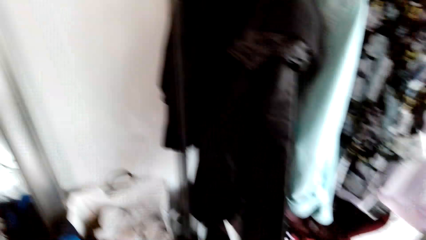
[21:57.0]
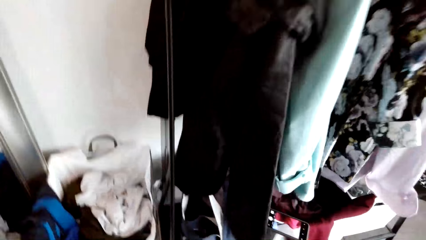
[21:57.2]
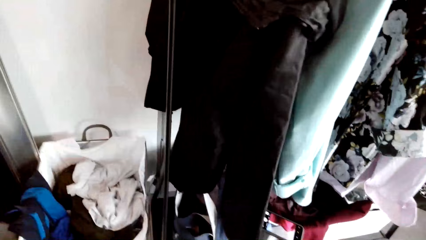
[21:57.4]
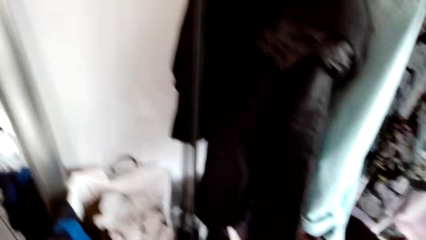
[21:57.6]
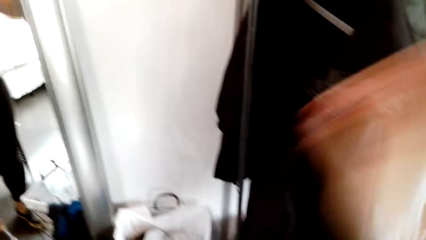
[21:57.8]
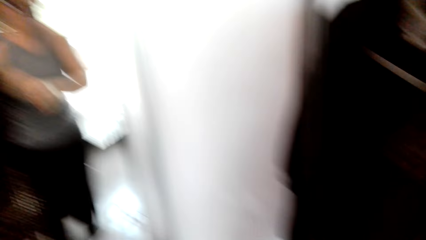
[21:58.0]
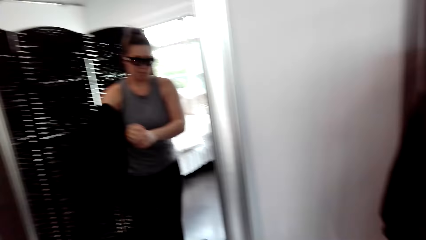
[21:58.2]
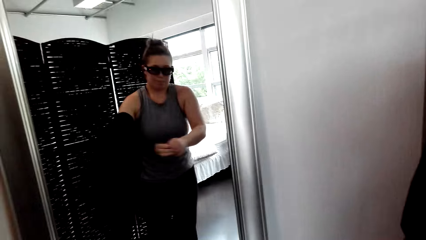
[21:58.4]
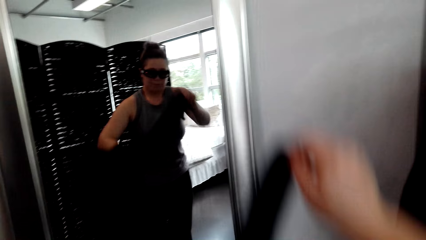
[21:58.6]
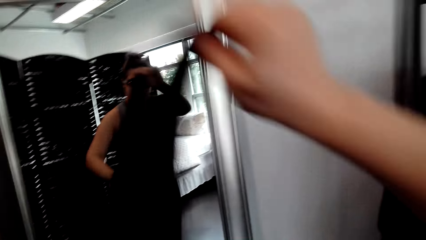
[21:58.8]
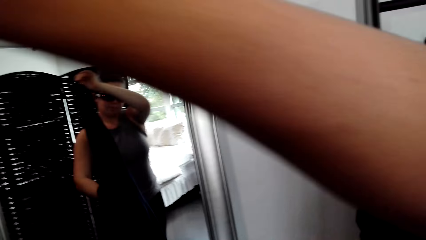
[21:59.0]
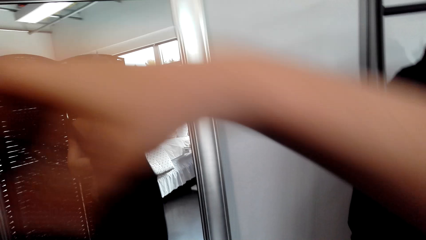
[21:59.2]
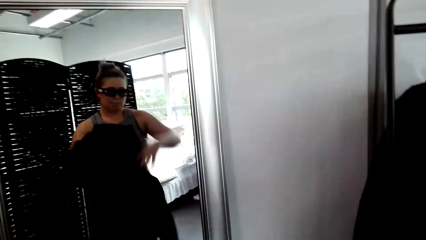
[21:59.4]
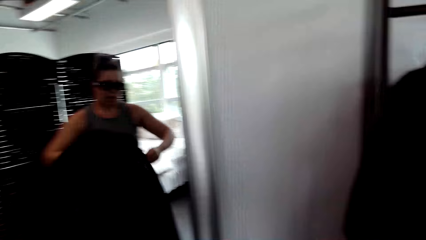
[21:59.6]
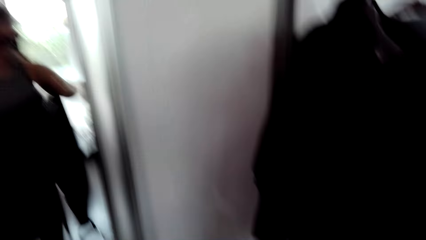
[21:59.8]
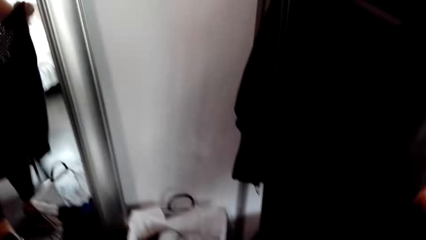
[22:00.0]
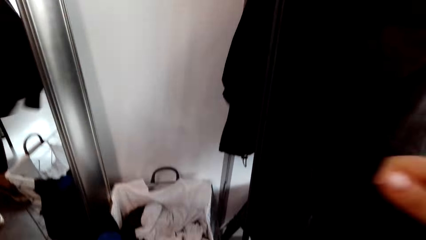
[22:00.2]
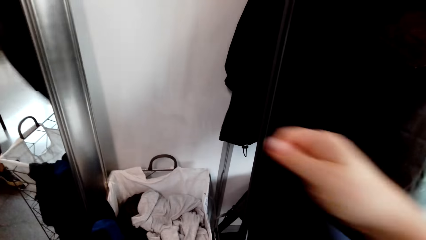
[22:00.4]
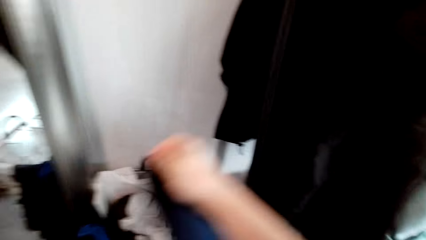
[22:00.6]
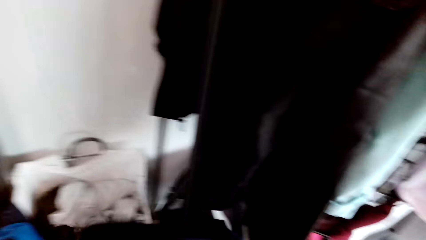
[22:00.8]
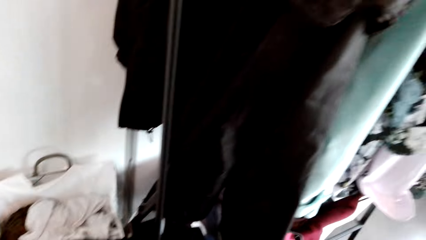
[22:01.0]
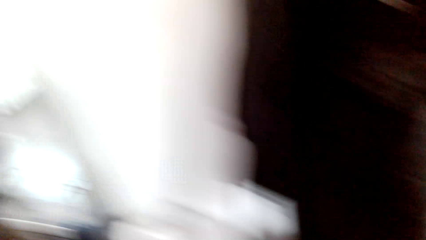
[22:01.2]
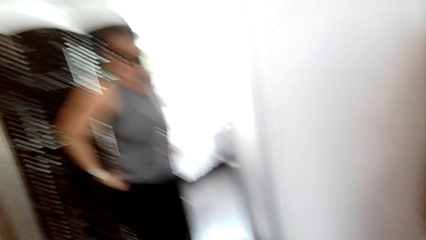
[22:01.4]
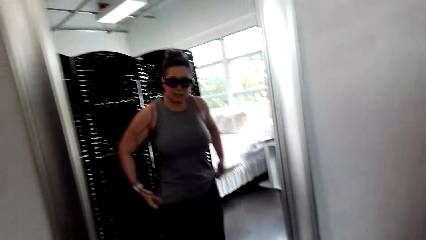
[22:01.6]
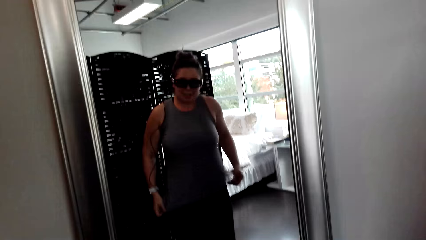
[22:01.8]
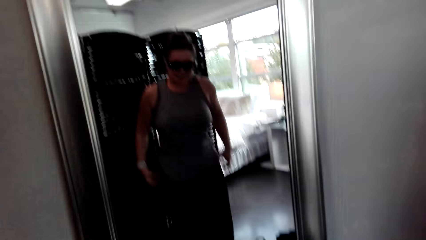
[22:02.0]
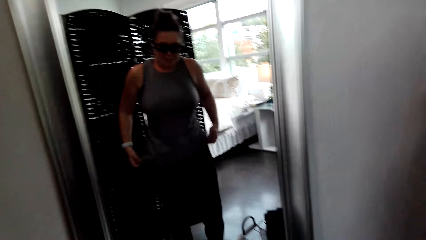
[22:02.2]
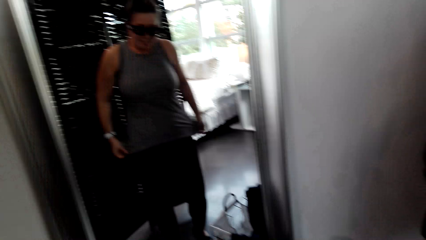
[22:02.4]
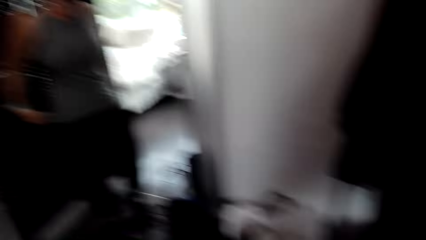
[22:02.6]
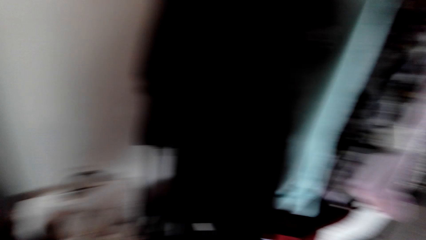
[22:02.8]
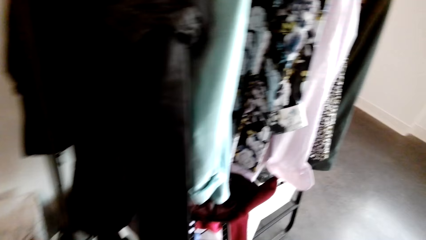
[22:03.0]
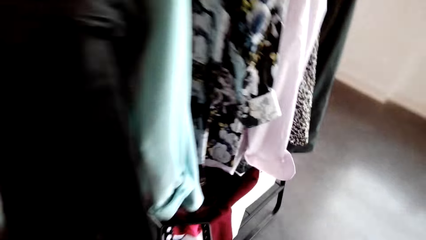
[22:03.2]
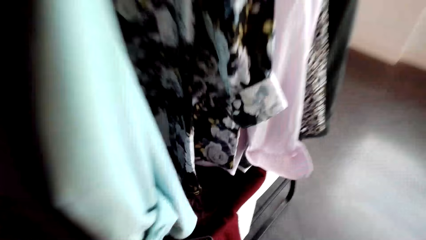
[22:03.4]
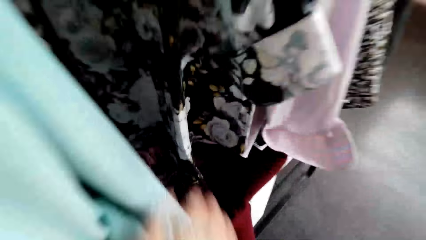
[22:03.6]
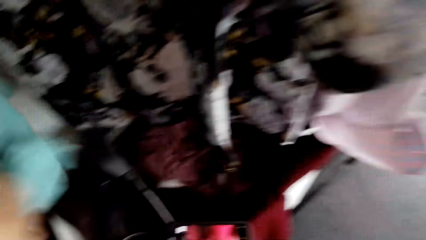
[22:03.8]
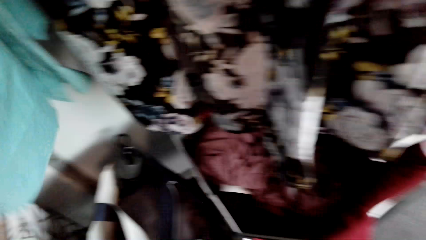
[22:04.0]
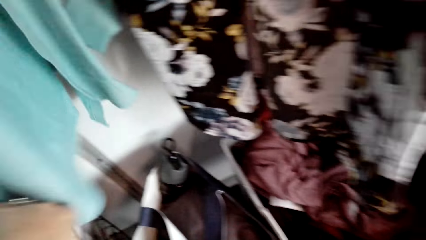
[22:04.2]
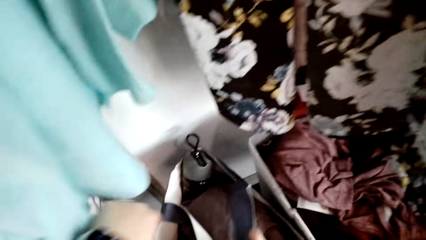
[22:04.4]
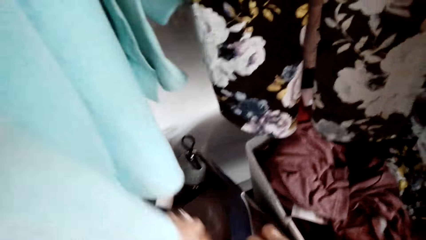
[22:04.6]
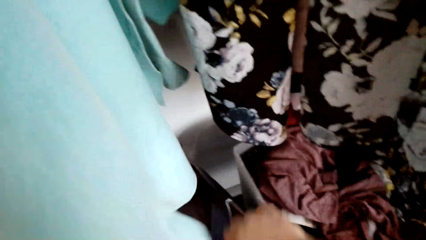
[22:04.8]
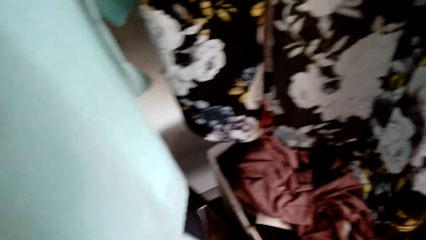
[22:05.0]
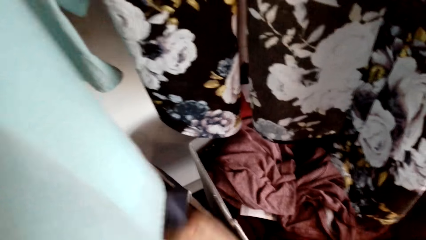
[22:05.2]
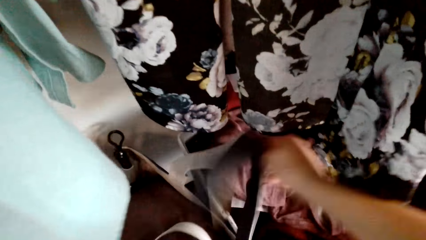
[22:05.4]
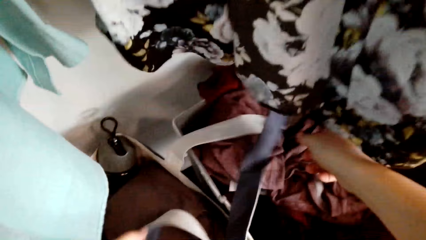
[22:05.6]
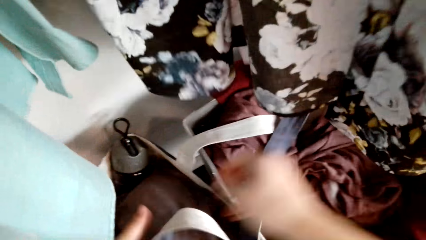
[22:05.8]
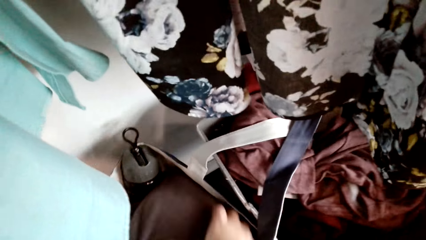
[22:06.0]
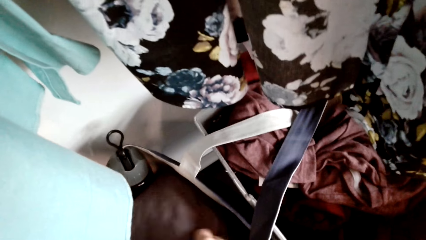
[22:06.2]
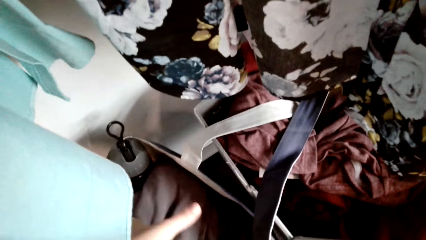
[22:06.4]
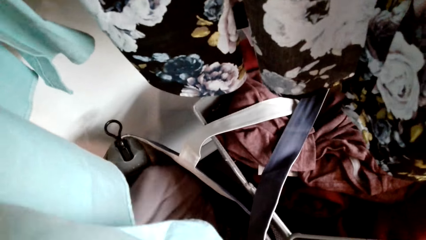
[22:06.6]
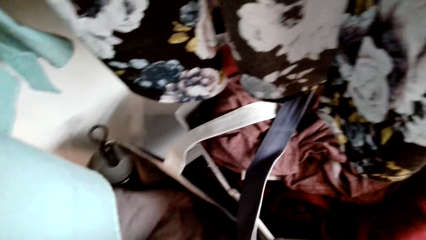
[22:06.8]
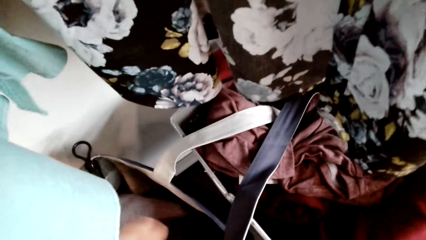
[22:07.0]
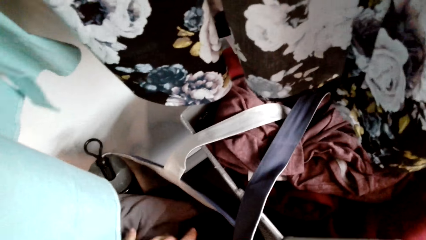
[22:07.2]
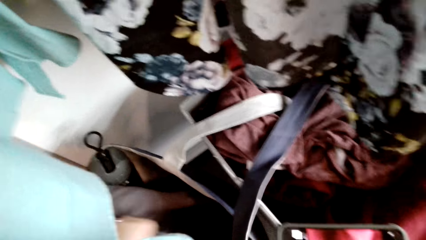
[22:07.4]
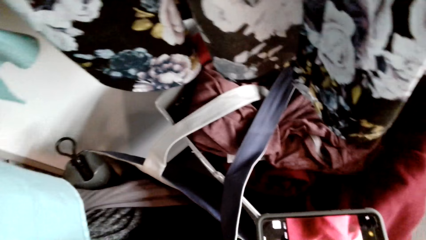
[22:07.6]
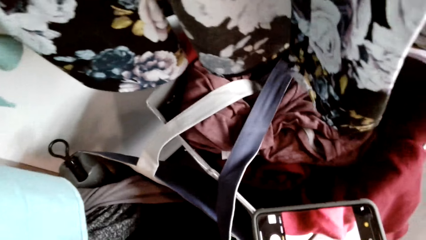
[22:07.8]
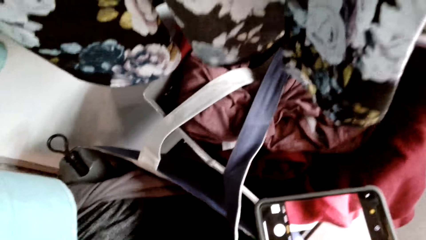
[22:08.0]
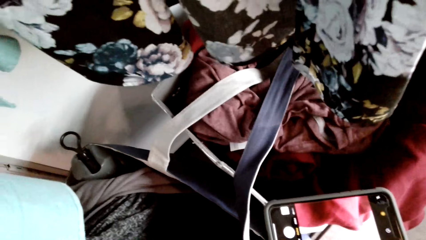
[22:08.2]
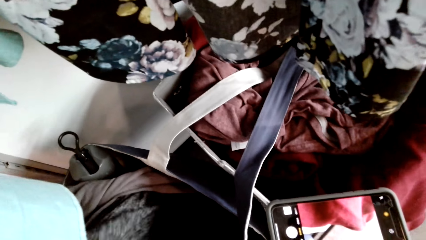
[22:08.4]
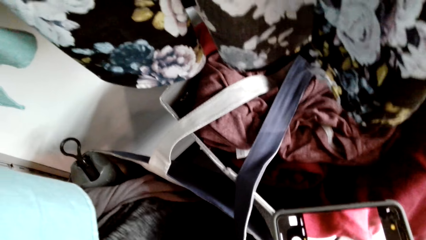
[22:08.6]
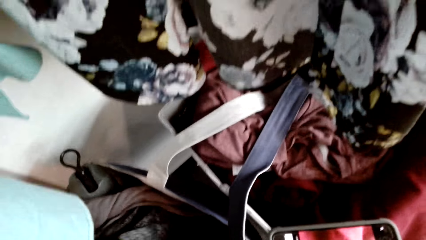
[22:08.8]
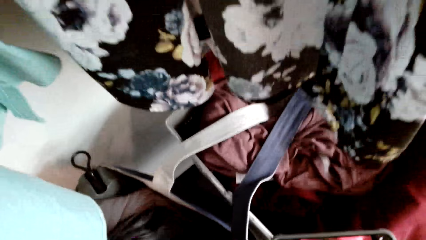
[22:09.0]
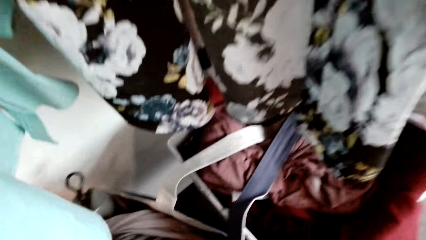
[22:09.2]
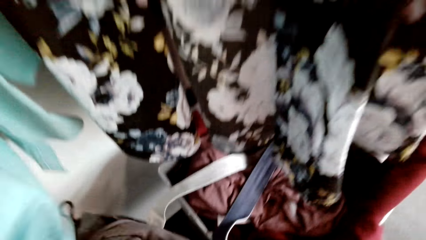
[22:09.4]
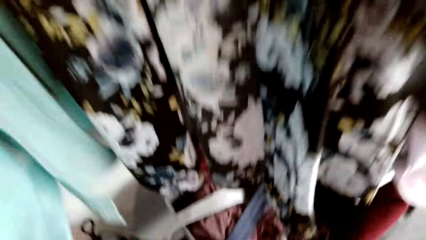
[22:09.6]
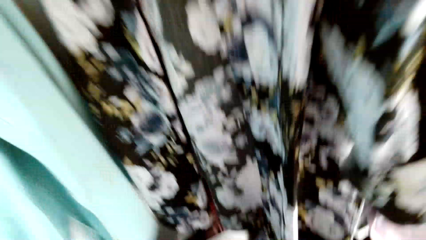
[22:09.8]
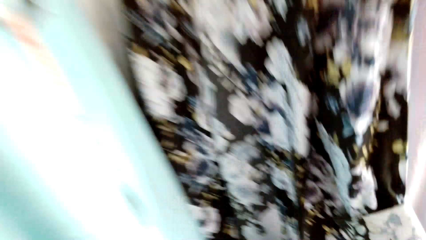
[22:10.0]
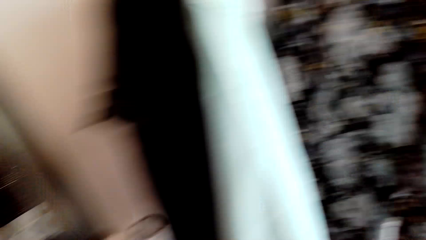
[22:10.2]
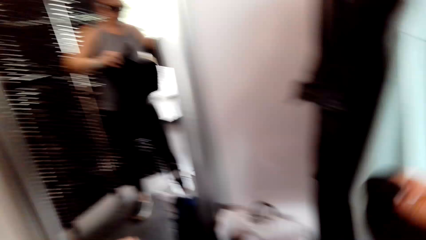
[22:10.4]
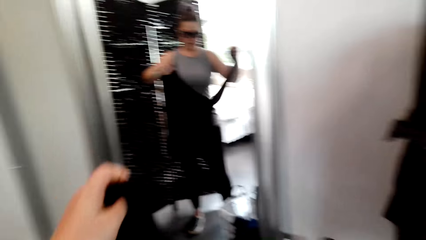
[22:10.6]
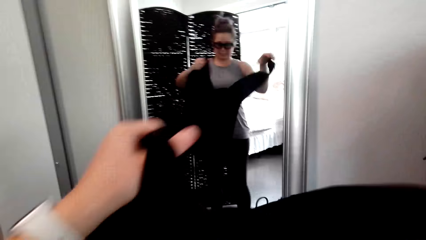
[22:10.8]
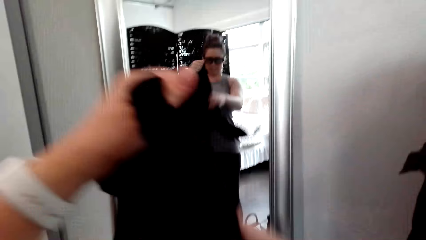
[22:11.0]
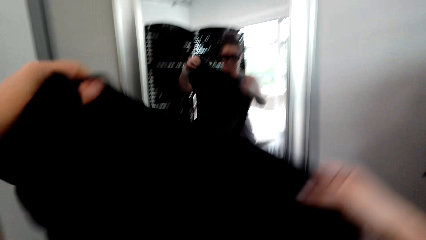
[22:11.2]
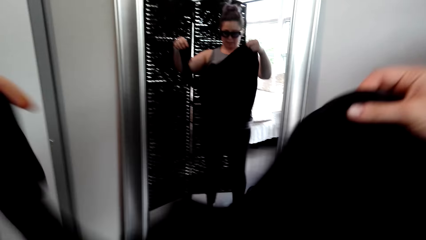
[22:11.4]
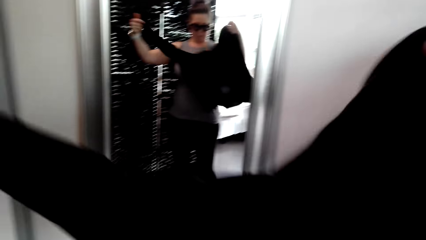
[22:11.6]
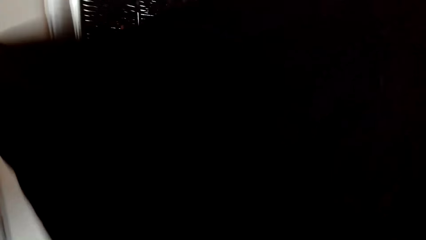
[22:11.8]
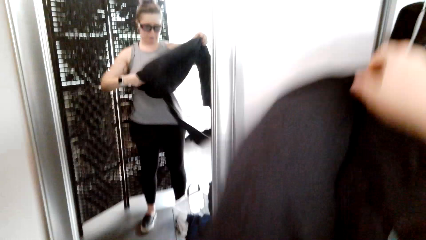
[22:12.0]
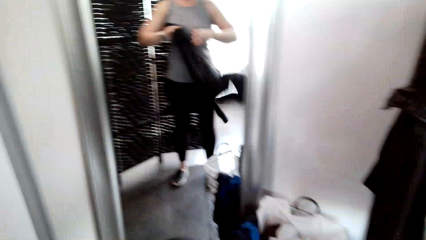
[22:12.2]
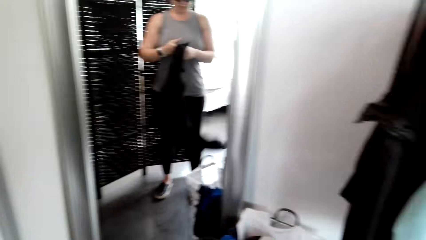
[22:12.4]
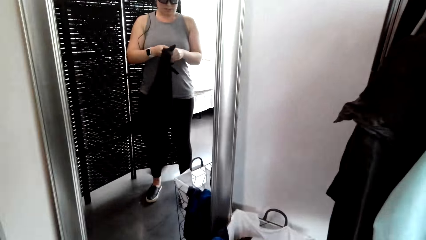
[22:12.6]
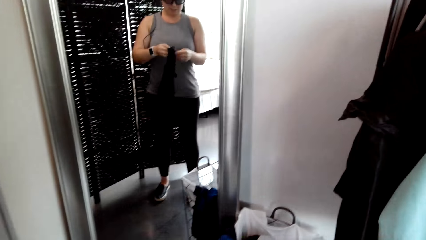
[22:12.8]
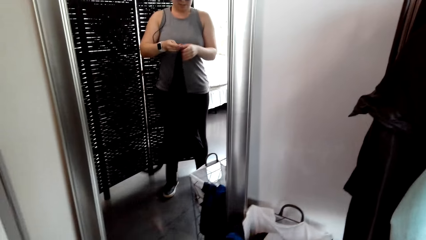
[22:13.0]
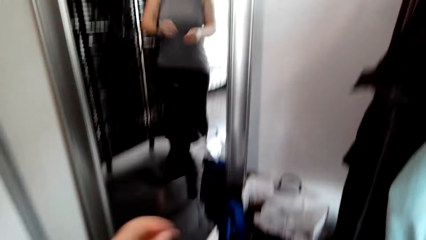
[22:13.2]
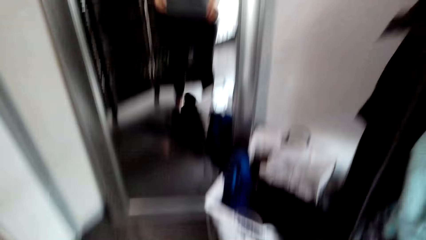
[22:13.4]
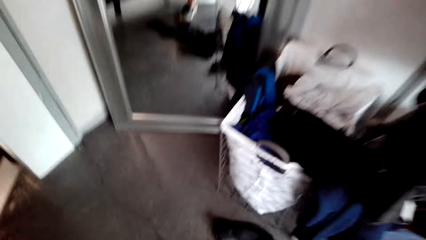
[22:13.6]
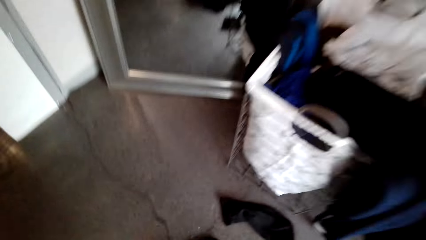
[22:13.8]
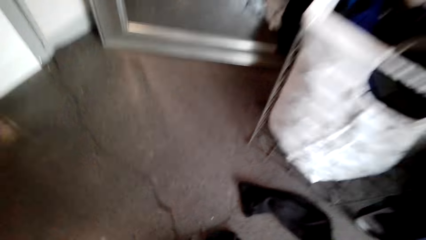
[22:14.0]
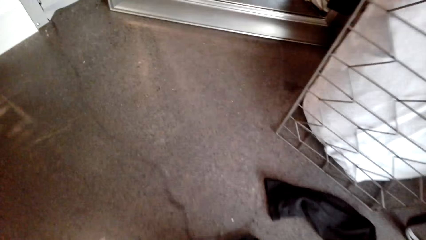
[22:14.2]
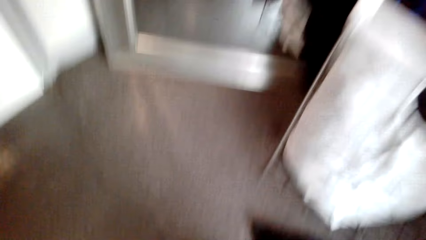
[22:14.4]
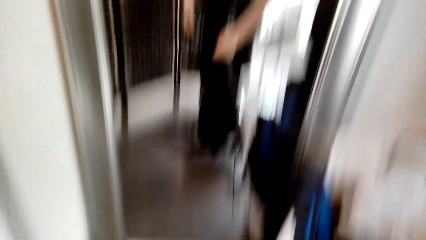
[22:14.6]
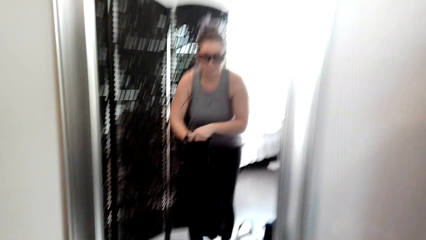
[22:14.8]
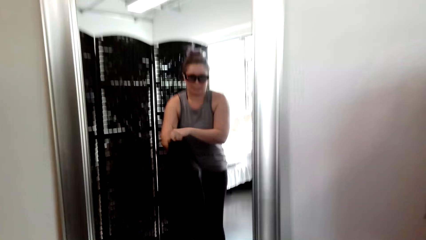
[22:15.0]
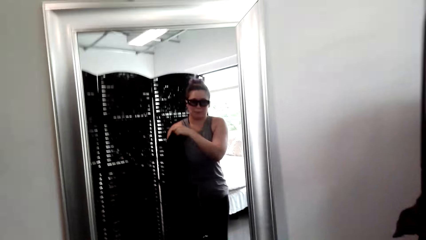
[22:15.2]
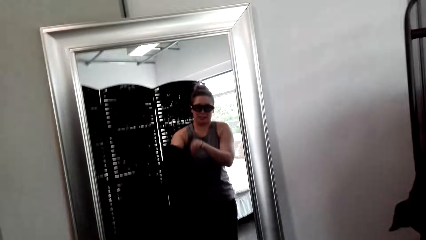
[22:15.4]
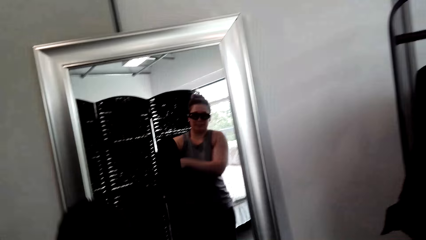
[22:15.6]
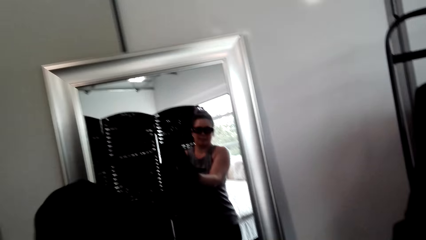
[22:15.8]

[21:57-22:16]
The camera wearer removes her sweater. She looks at herself in the mirror. She opens a bag on the floor. She picks up the blouse from the hanger. She picks up a cloth in the bag. She holds the blouse in the hand. She leaves the sweater to fall on the floor. She puts on the blouse. She picks up the sweater from the floor.
